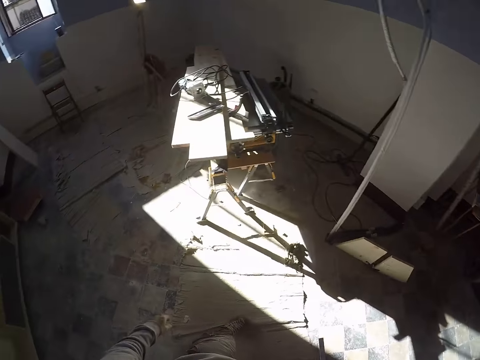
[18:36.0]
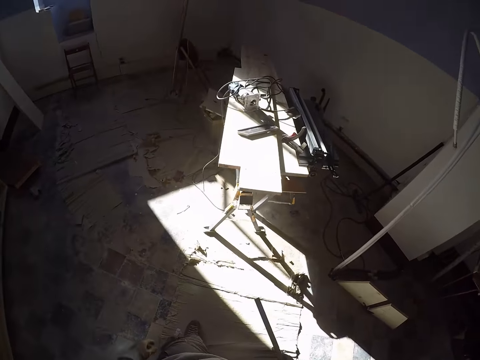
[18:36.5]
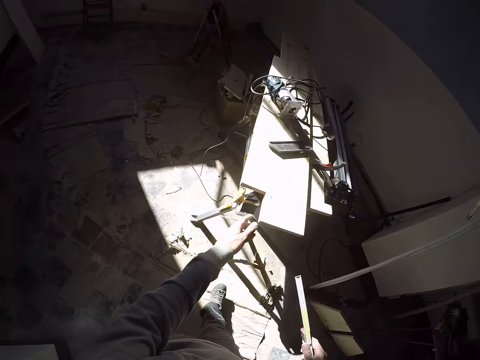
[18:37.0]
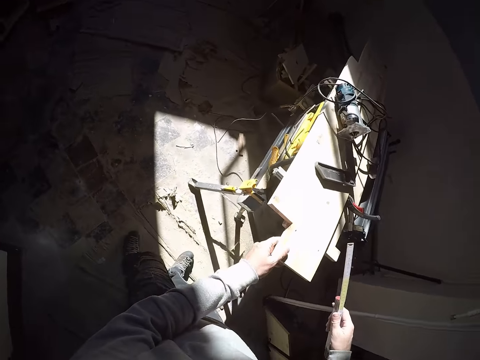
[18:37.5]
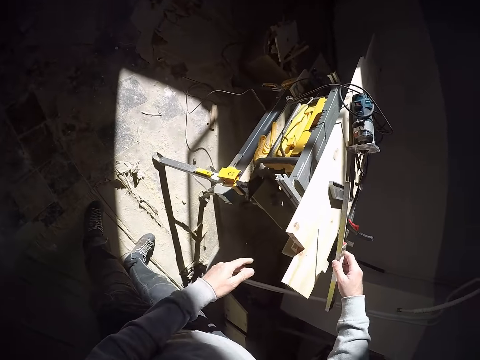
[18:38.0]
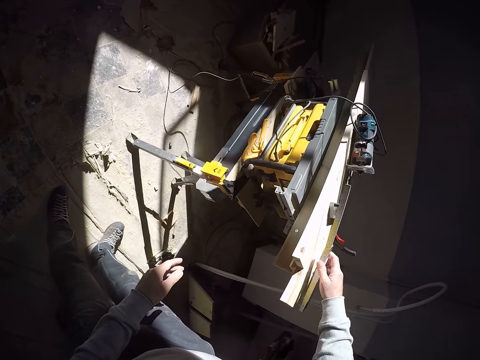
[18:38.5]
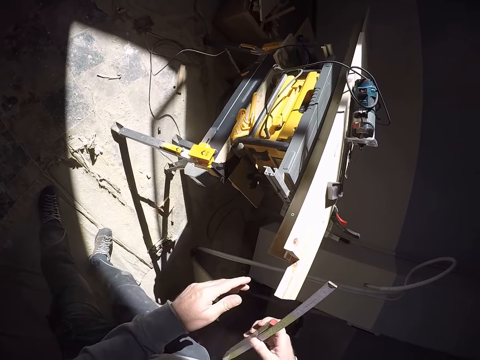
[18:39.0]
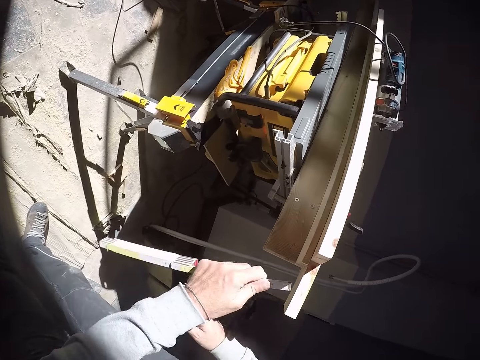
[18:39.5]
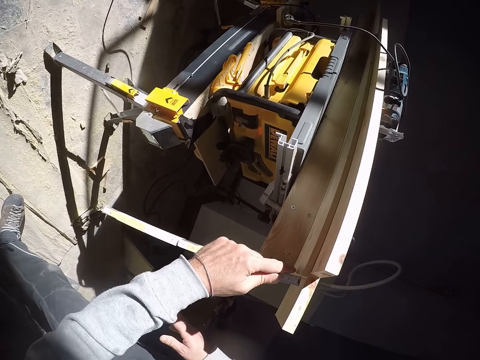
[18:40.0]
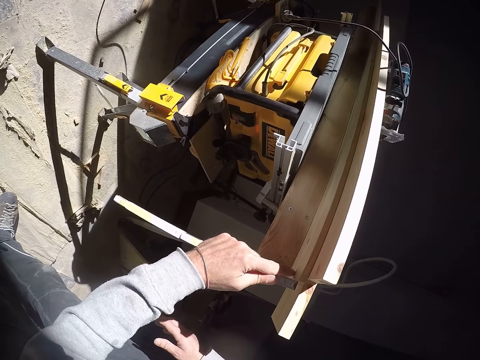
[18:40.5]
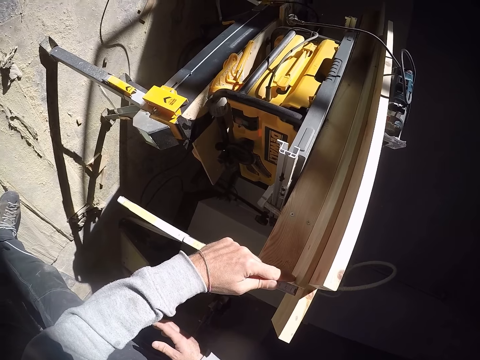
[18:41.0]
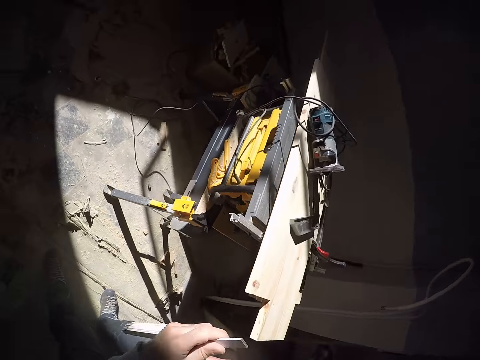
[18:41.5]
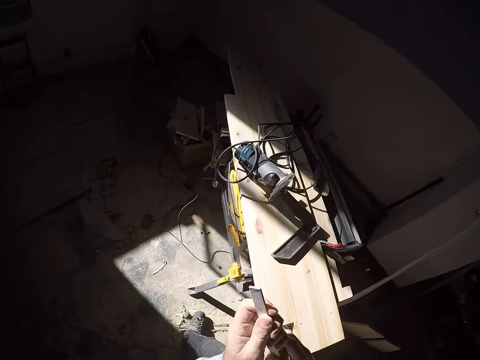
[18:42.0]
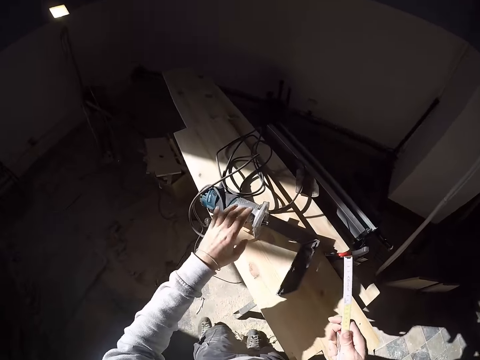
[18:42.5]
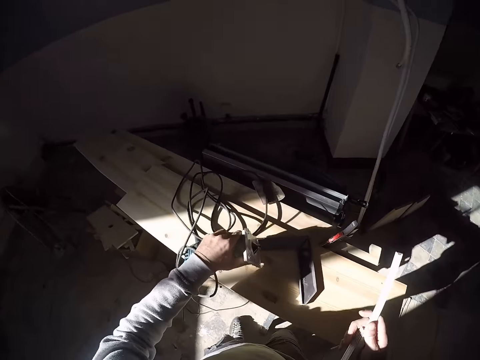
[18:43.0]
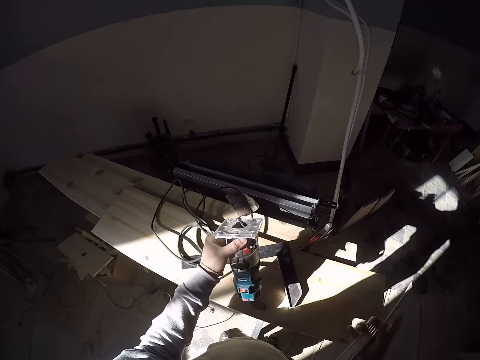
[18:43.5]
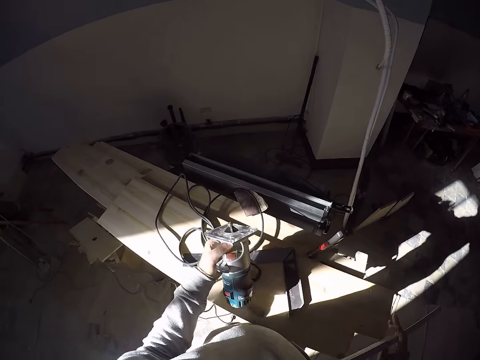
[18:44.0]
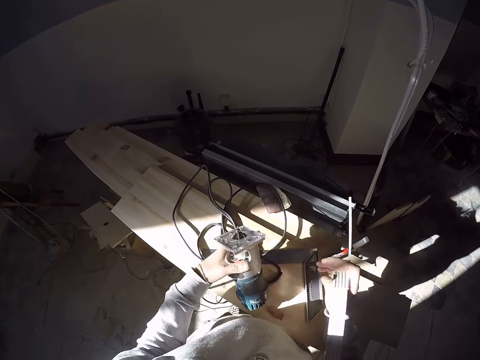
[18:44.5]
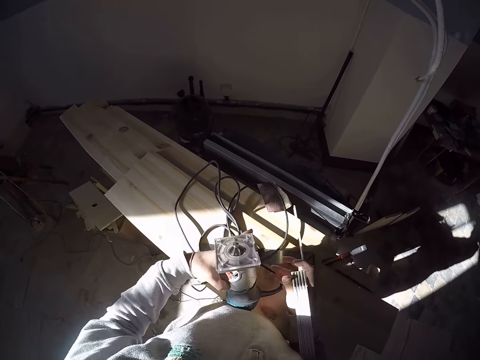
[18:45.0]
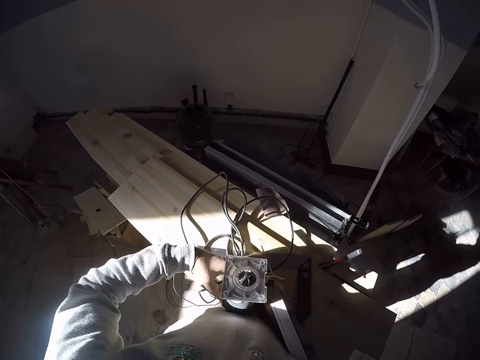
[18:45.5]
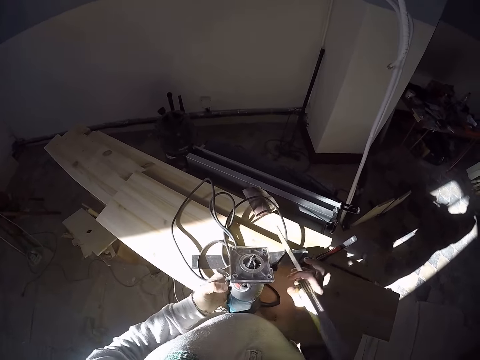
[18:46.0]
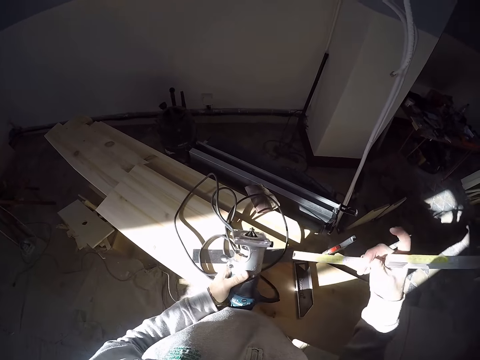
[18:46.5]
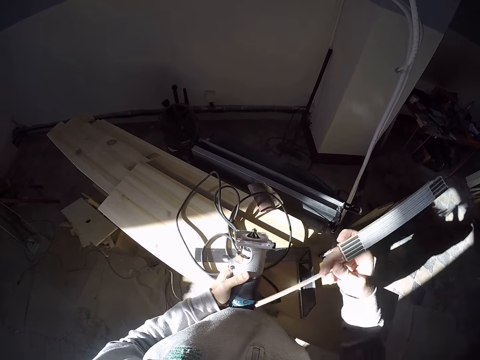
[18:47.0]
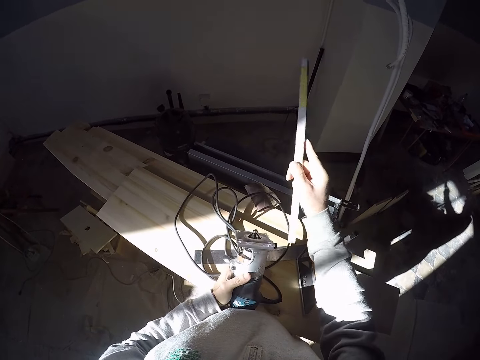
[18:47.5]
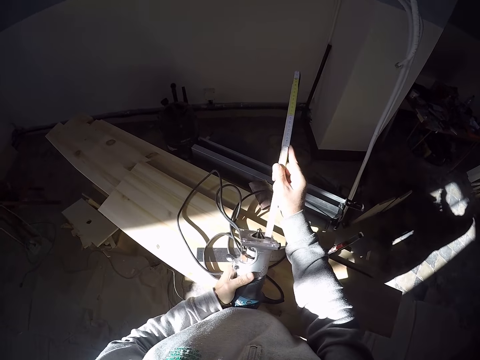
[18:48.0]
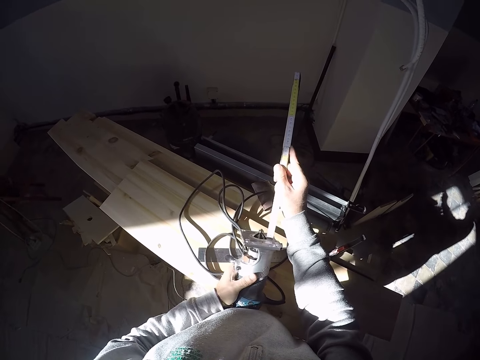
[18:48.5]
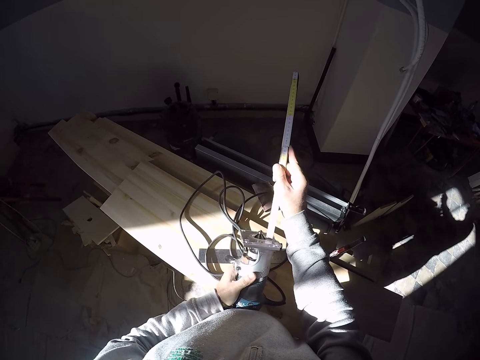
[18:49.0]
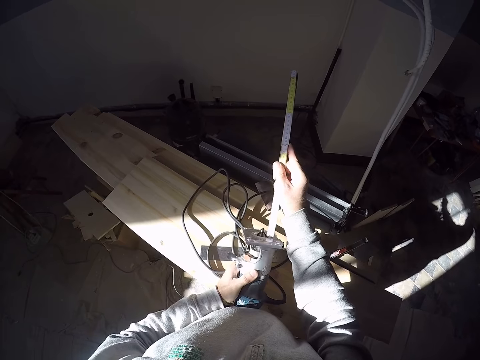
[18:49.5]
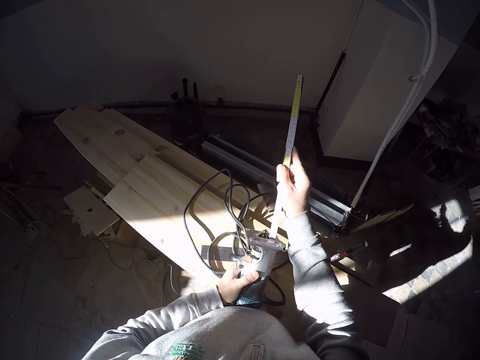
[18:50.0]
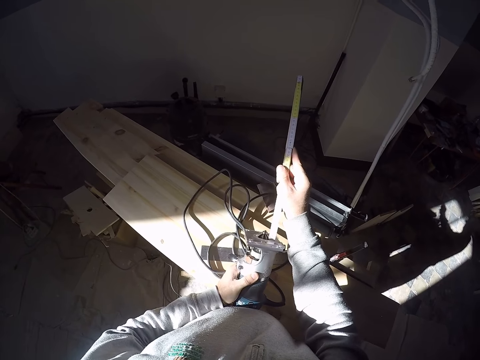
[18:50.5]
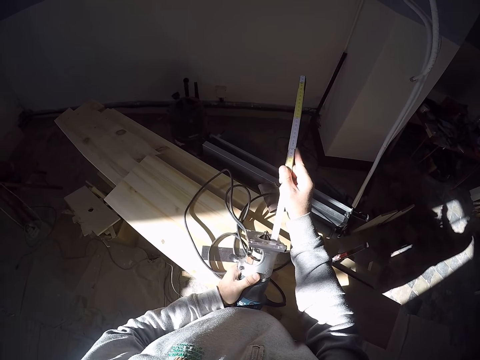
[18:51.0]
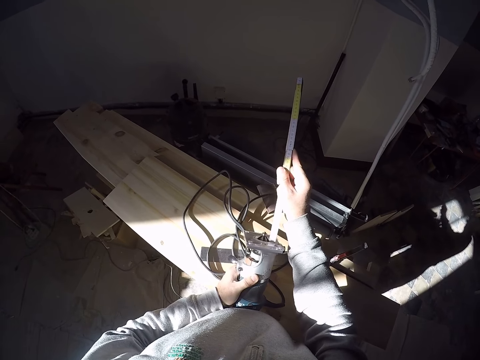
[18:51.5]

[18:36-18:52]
The camera wearer holds the piece of wood on the table saw with his left hand. He passes the measuring tape from his right hand to his left hand. He measures the height below the piece of wood with the measuring tape in his left hand. He passes the measuring tape from his left hand to his right hand. He picks the electric wood router or grinder from the piece of wood on the table saw with his left hand. He places the electric wood router on the piece of wood with his left hand. He places the electric wood router on the piece of wood with both hands. He measures the grinder. He touches the electric wood router on the piece of wood with the measuring tape in his right hand.

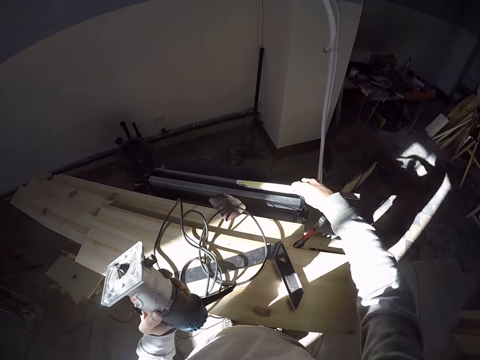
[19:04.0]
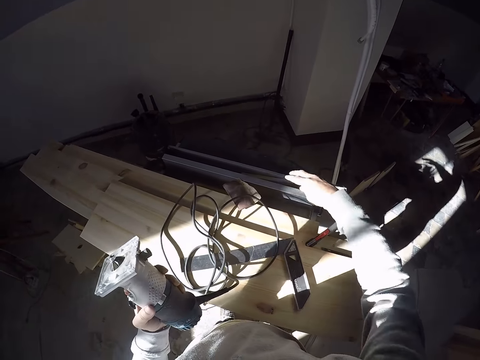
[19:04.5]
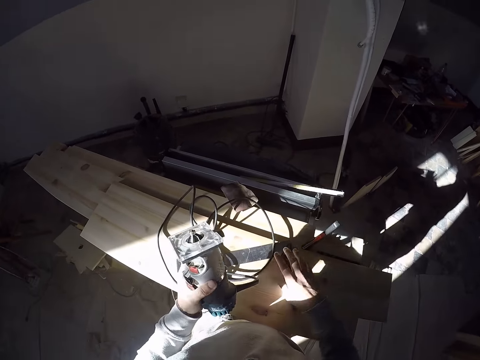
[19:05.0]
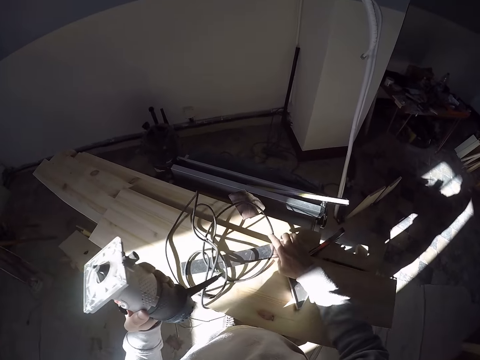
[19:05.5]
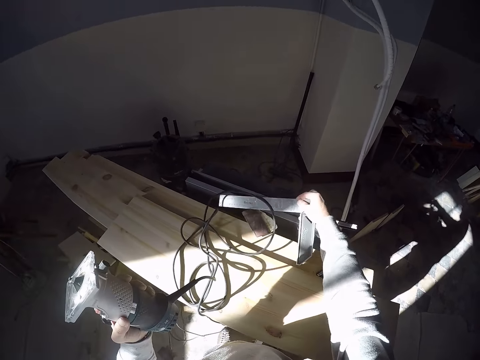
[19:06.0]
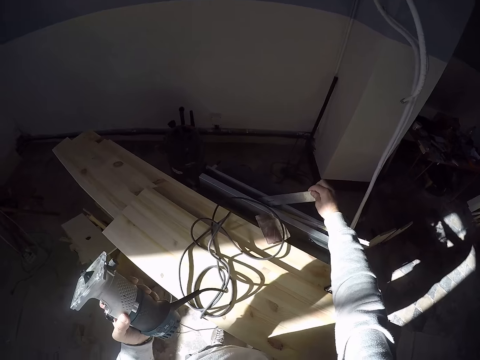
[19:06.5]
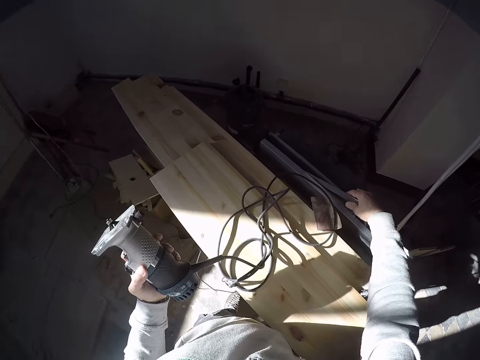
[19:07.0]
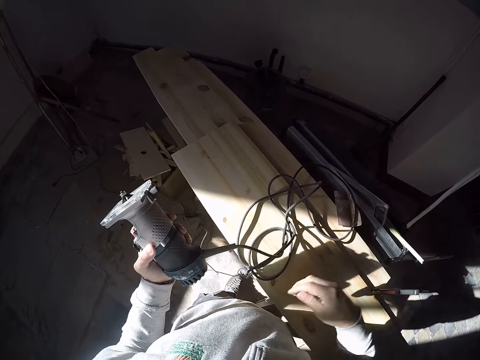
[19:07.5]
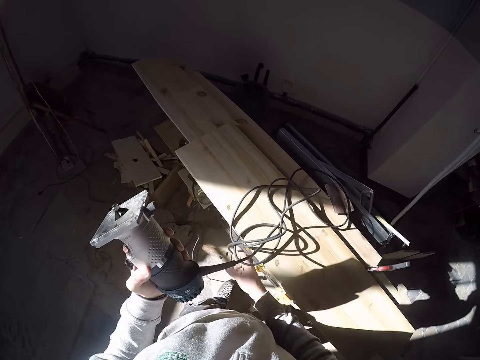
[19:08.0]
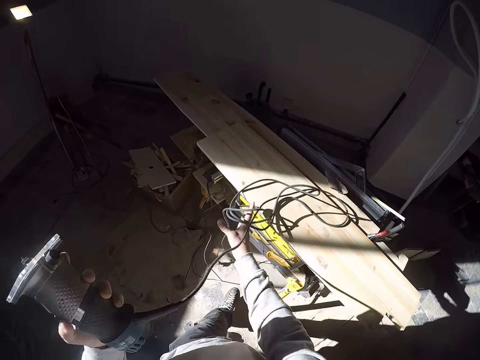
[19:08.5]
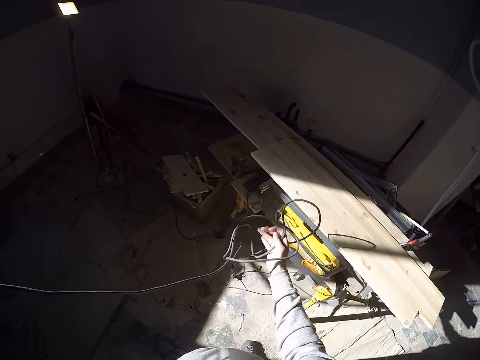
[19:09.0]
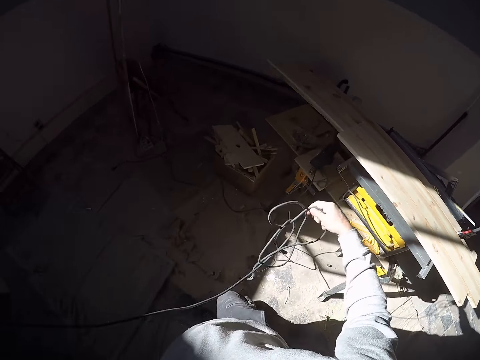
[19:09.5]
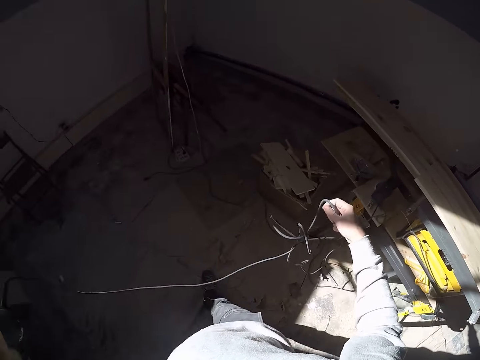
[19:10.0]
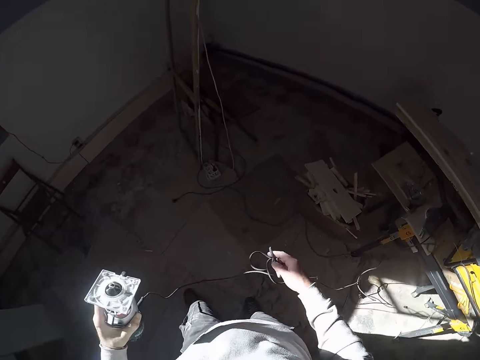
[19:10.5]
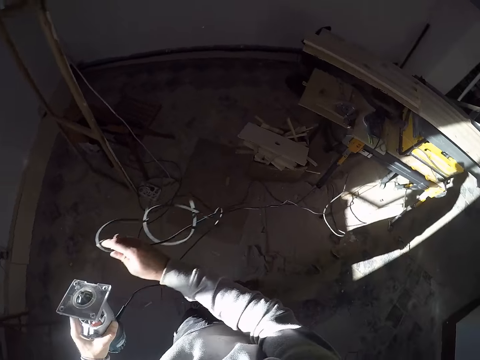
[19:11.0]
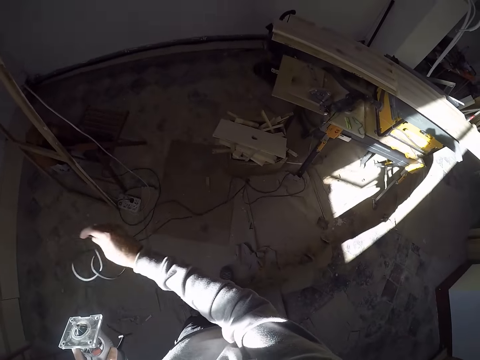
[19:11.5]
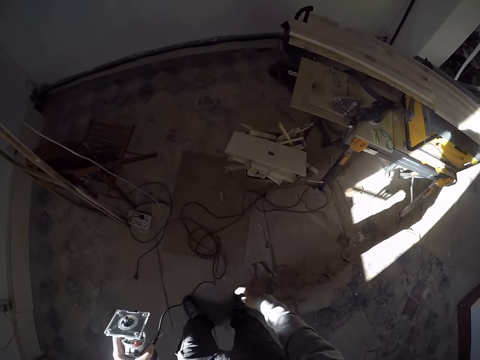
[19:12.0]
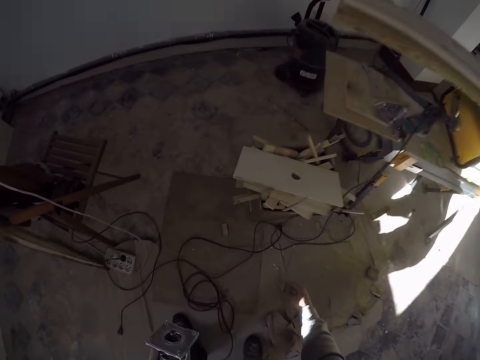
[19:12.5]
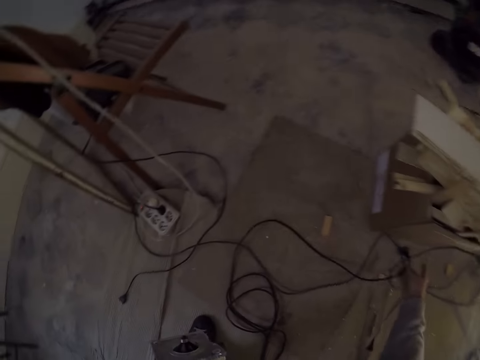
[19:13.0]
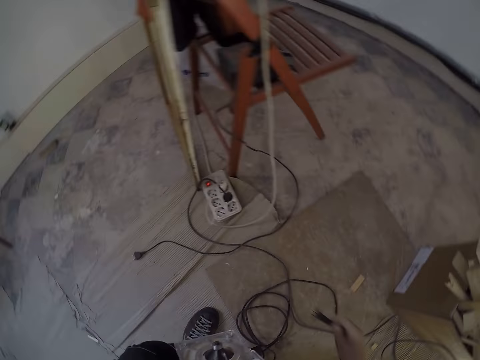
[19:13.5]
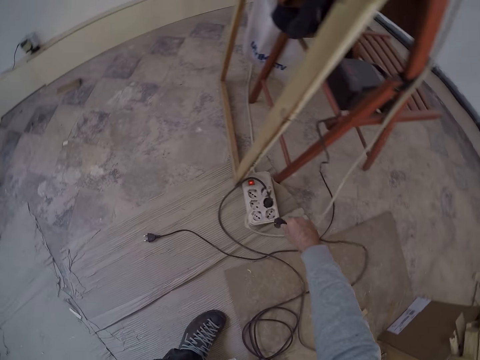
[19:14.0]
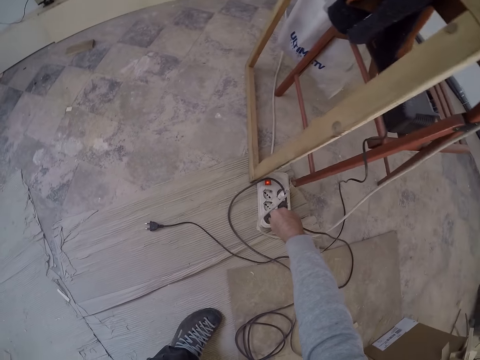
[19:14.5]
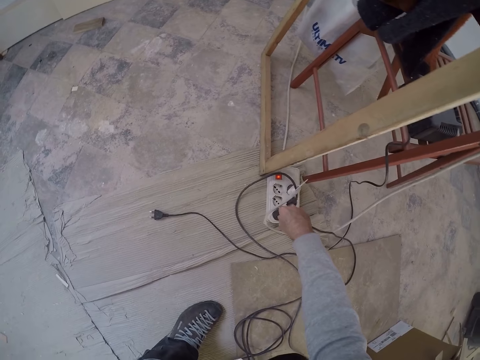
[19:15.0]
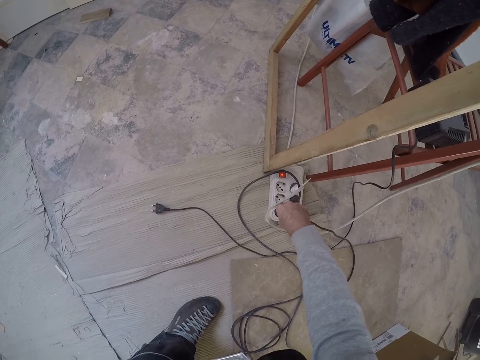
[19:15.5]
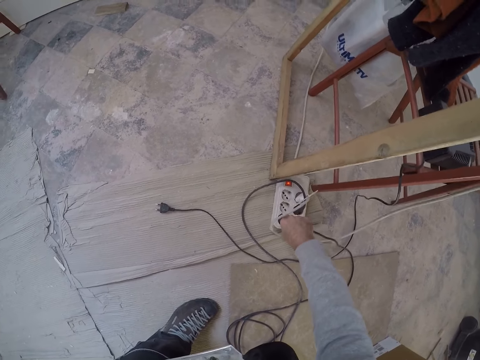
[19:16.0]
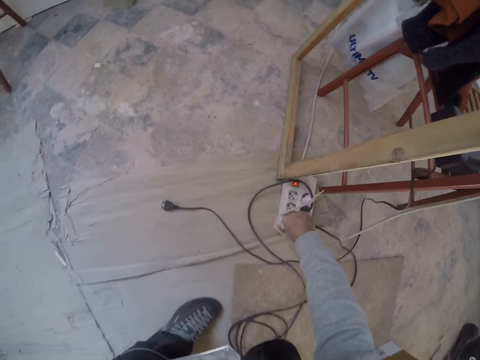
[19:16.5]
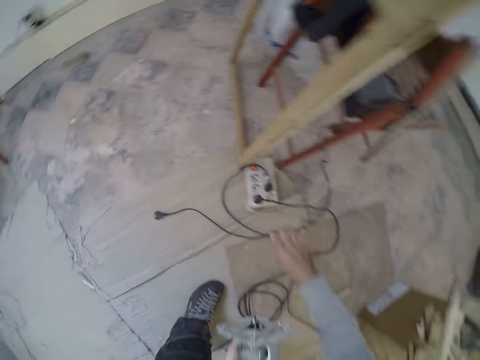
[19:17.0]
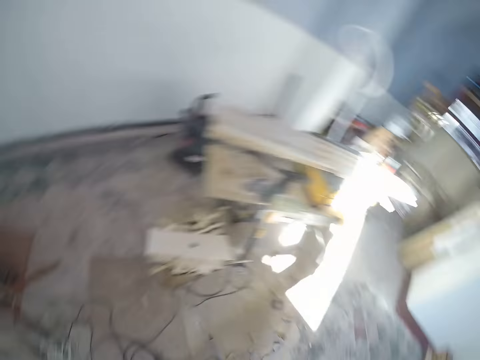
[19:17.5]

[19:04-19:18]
The camera wearer drops the measuring tape in his right hand on the table saw. He picks a try square from the piece of wood with his right hand. He drops the try square on the table saw with his right hand. He holds a cable of the electric wood router with his right hand. He untangles the cable of the electric wood router with his right hand. He picks the plug of the electric wood router from the floor with his right hand. He plugs the cable of the electric wood router in an extension socket on the floor with his right hand.
